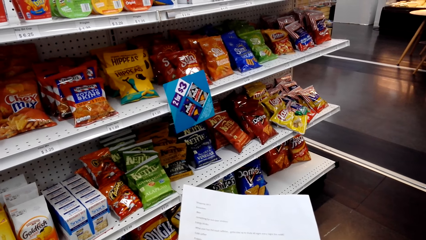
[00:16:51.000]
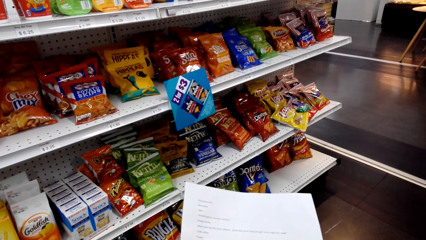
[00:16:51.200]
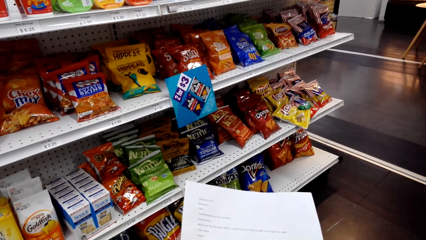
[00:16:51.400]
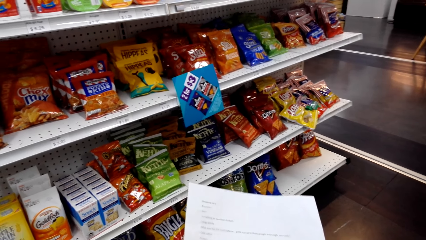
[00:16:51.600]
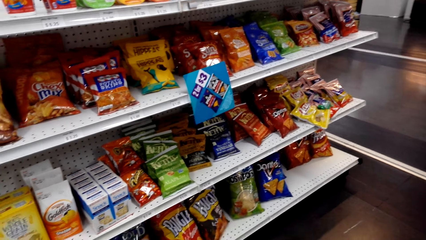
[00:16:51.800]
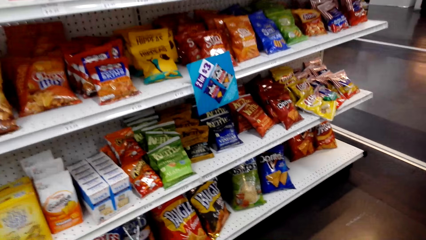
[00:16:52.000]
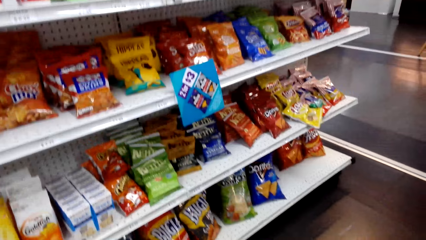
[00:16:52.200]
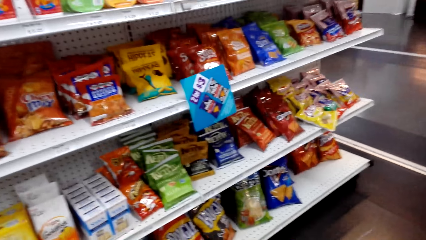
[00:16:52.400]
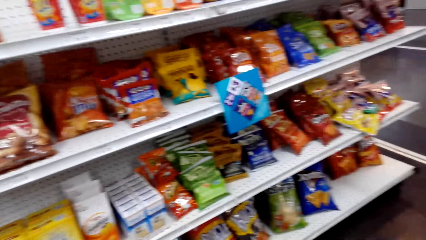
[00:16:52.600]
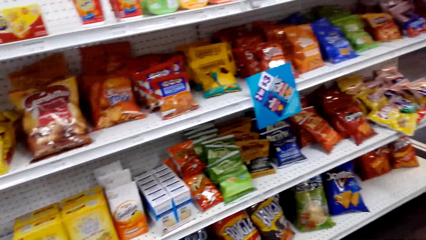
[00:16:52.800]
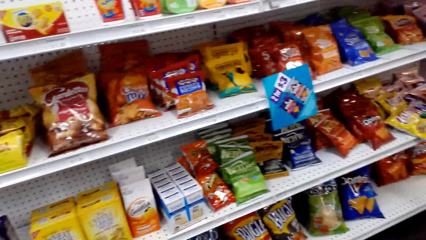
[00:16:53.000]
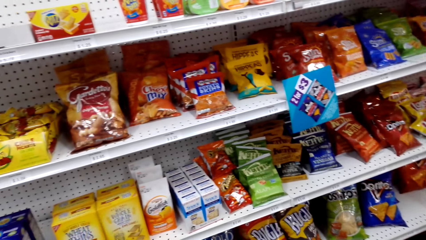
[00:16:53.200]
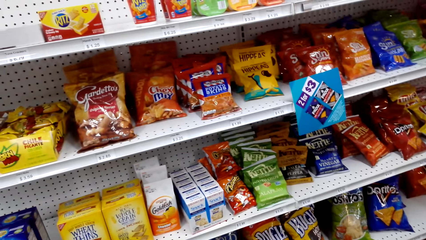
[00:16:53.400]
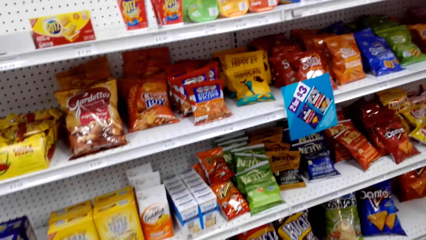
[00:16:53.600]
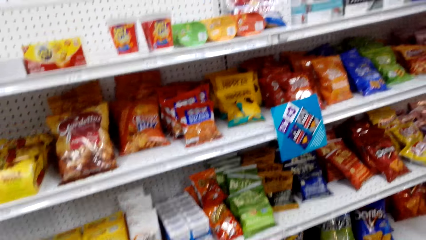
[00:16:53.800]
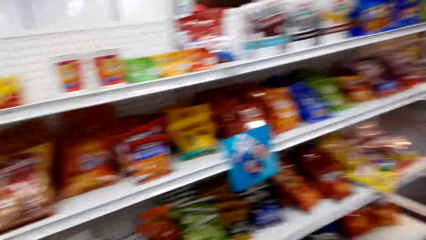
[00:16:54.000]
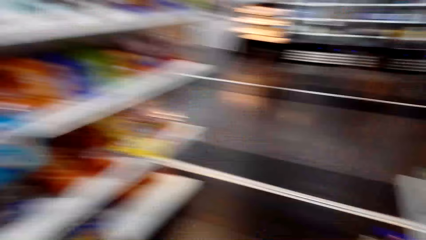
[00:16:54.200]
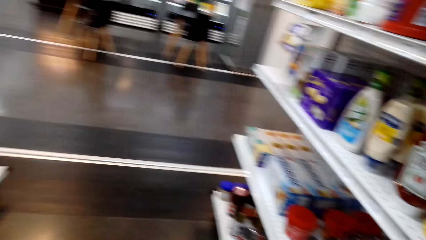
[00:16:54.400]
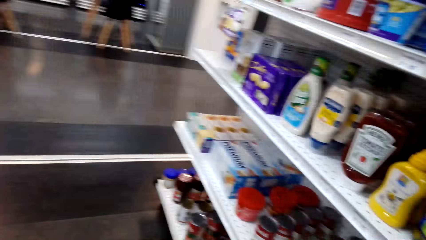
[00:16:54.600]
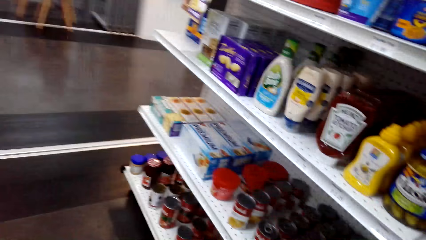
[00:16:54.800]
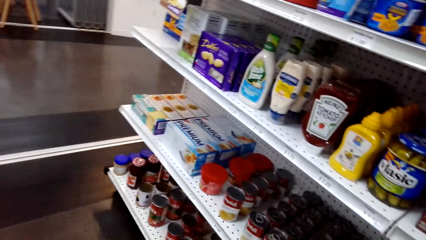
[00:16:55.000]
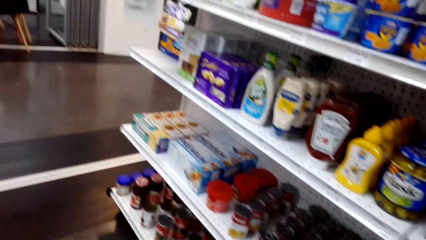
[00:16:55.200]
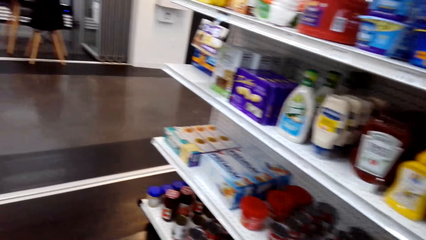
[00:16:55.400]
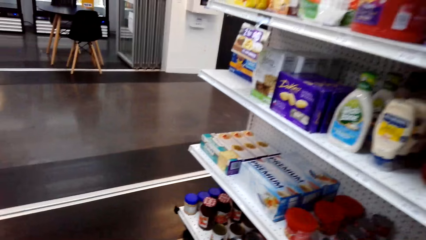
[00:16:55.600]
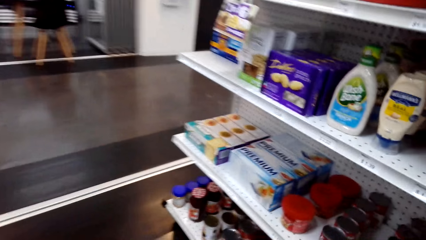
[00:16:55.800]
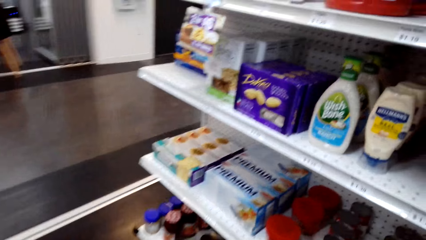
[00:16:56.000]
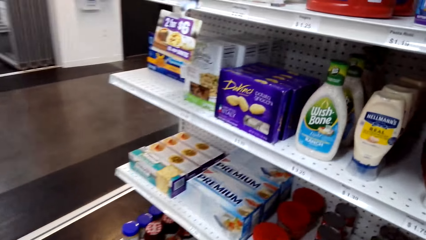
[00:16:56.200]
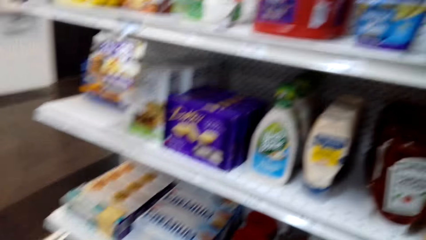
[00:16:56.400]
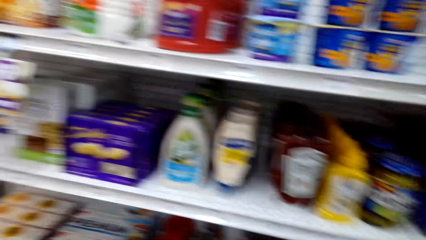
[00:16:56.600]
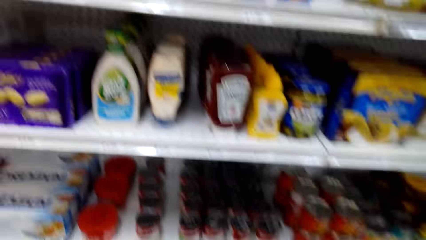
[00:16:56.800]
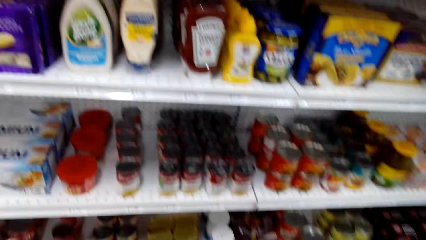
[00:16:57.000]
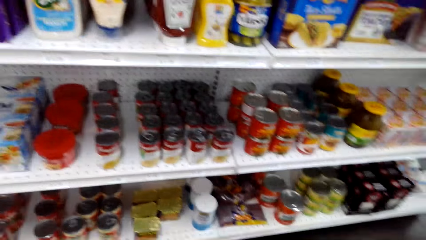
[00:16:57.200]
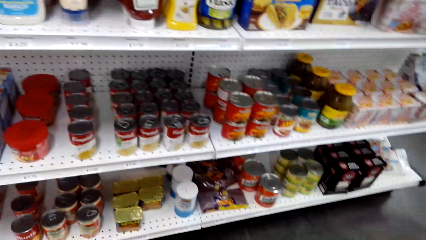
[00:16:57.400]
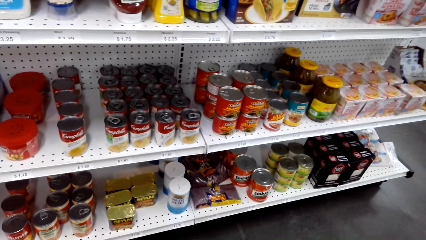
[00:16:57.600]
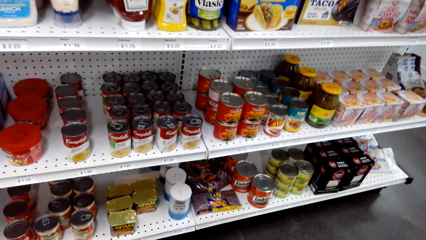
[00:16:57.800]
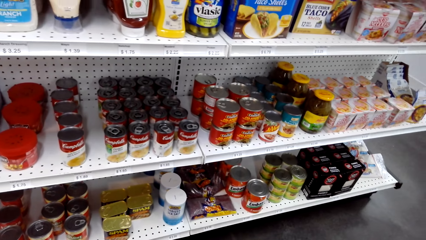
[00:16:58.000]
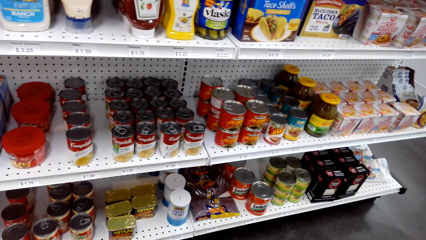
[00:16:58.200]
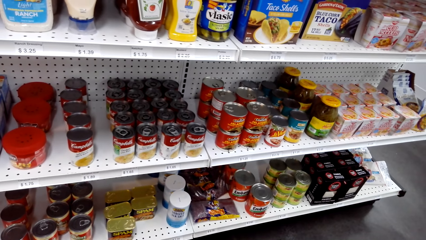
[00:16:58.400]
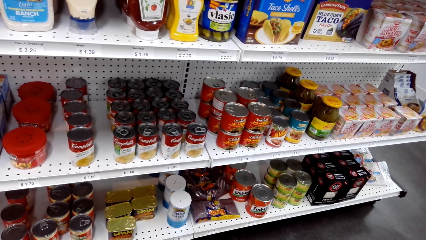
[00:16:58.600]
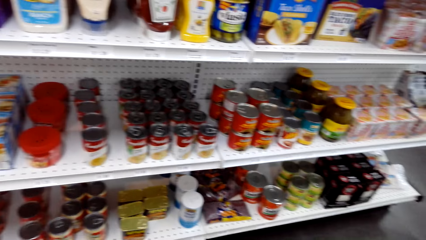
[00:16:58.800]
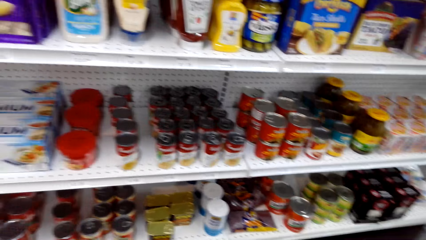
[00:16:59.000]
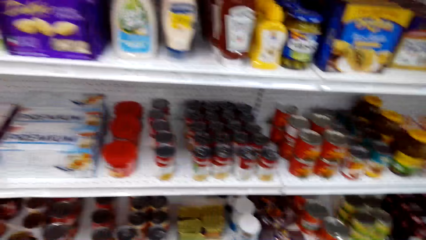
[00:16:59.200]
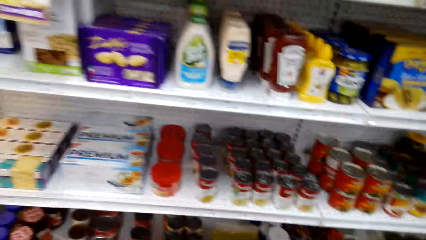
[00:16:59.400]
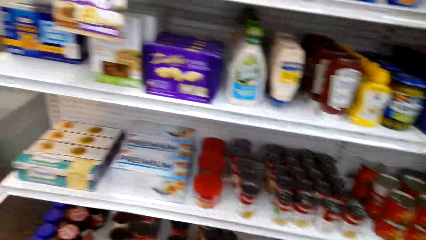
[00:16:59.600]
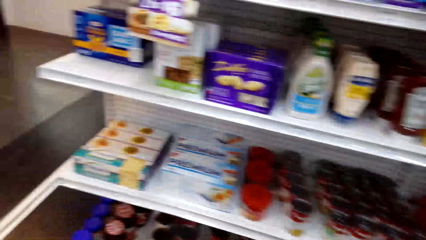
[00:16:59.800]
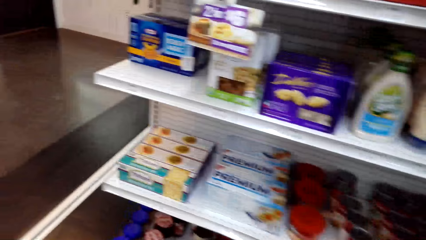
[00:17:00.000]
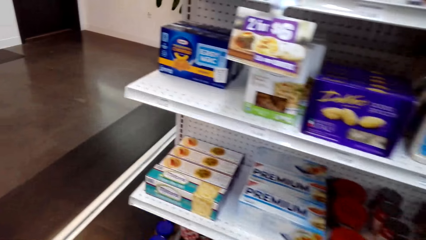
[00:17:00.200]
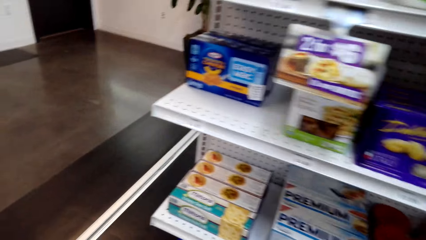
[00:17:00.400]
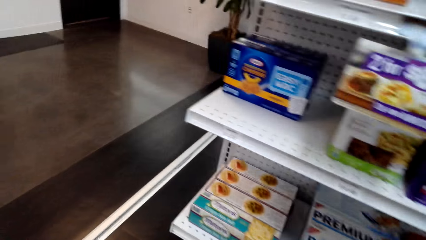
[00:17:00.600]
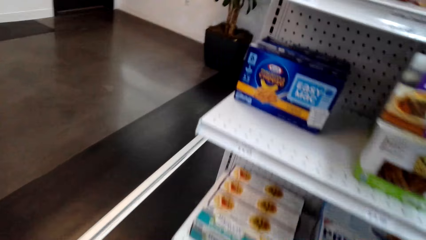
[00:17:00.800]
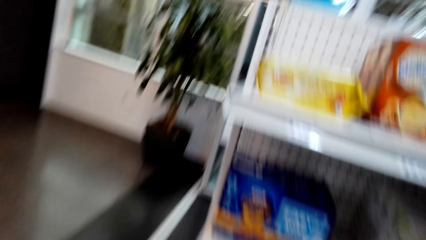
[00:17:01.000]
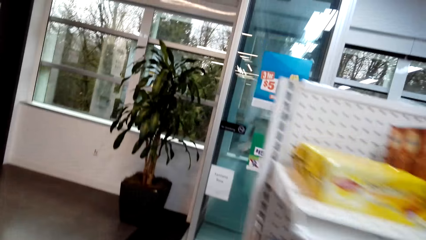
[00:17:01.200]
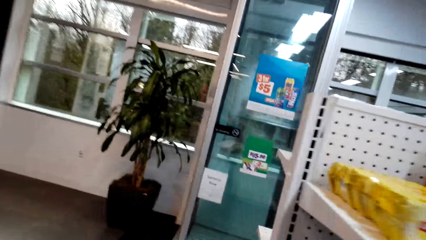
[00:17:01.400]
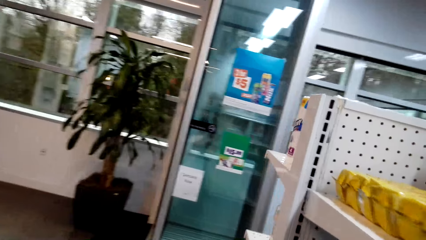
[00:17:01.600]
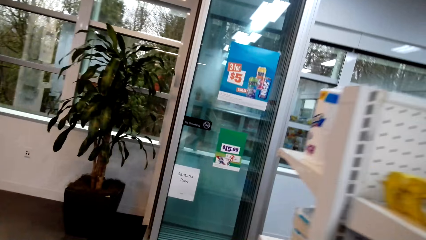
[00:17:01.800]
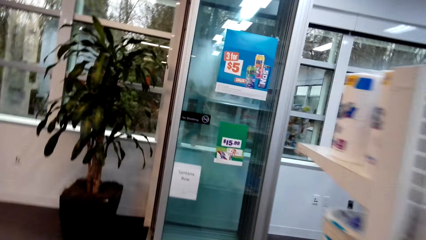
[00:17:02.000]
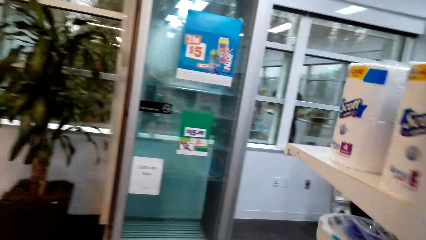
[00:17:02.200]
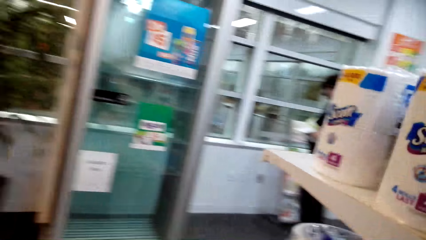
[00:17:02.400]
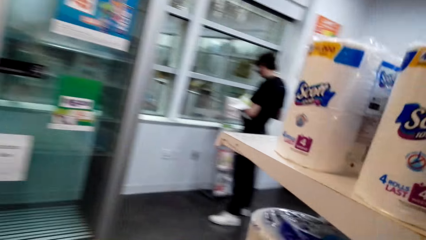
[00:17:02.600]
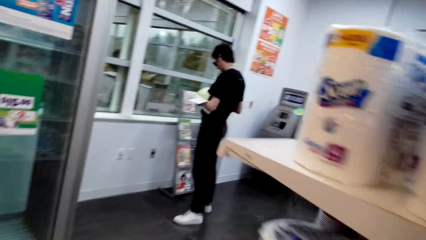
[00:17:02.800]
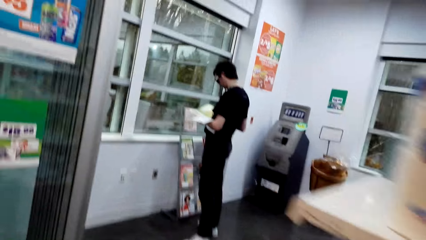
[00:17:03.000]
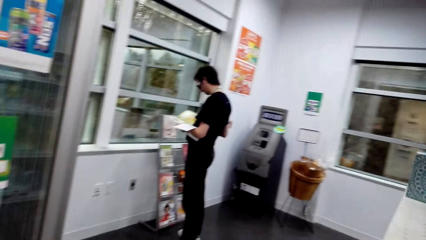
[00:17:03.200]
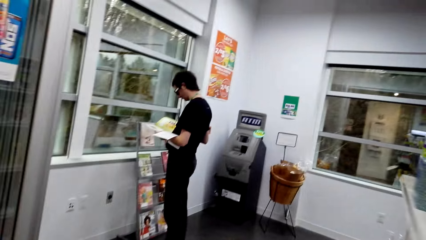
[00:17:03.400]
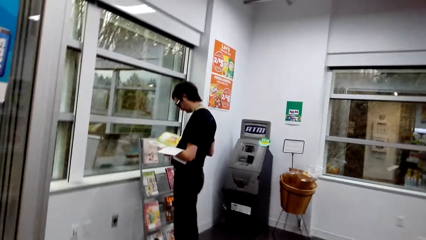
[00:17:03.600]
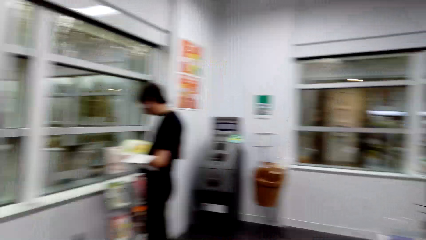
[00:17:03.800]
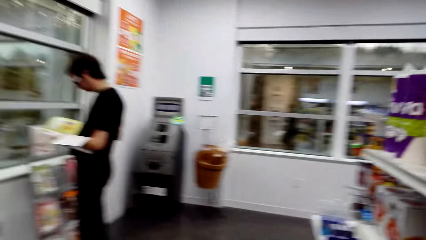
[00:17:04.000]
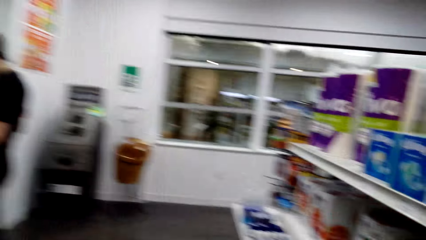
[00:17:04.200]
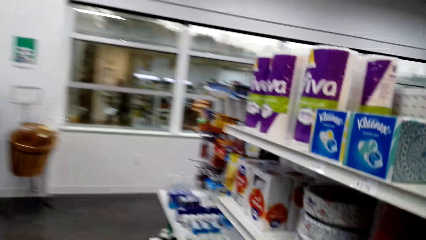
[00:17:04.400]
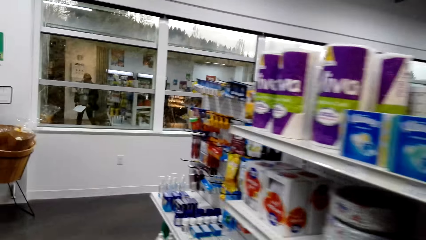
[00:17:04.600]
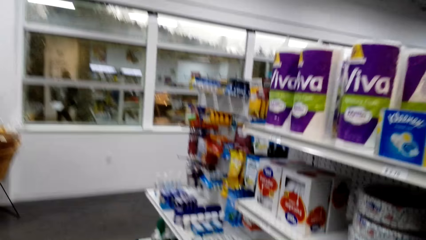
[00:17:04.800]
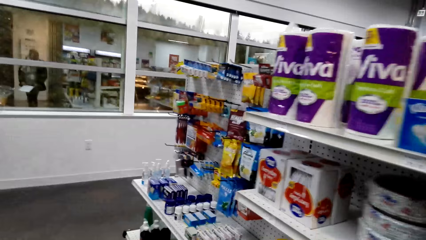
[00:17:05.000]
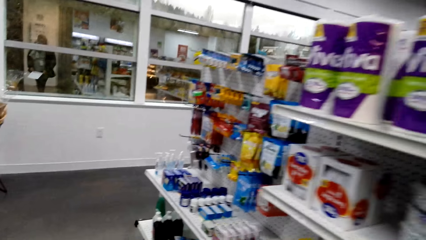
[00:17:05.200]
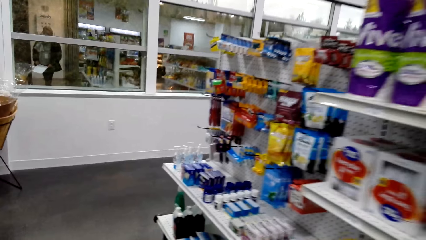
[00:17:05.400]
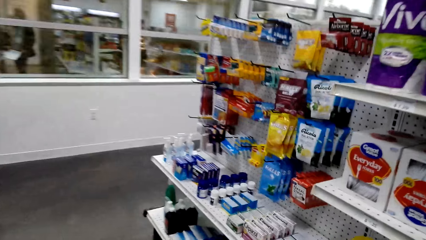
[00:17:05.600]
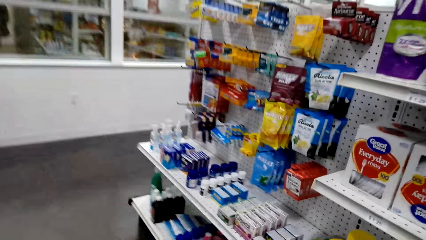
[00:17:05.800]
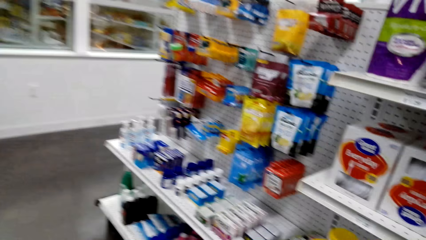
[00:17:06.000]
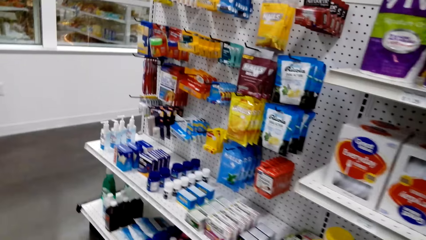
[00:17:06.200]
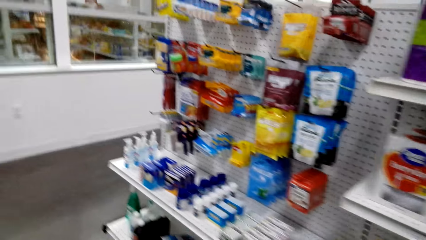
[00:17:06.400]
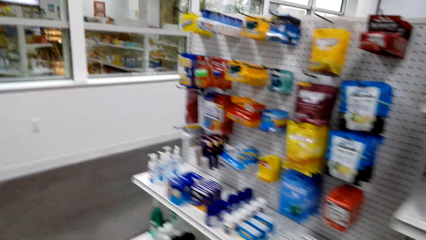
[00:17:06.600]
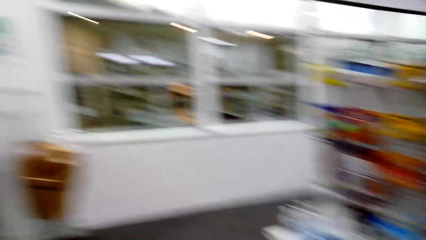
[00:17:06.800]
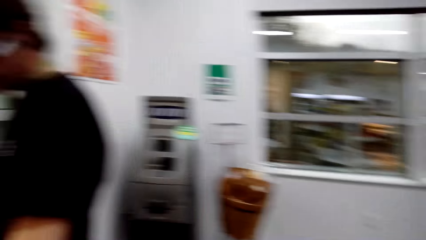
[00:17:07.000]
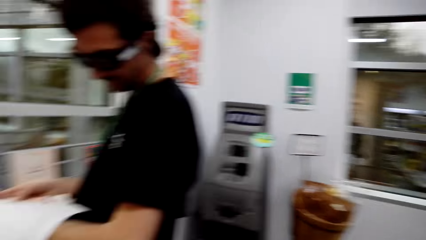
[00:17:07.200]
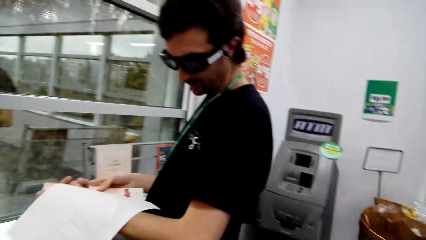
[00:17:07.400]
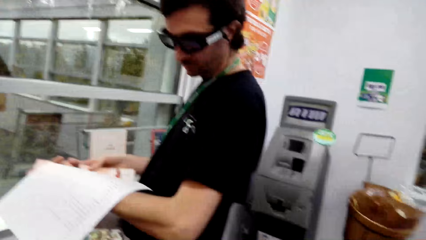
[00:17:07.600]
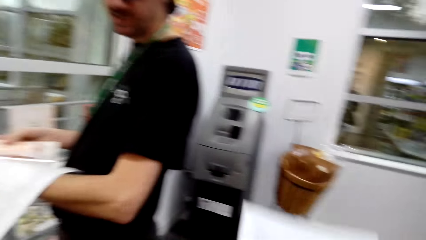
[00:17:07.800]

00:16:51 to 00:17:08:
The camera wearer adjusts a piece of paper on her hands. She looks around a supermarket. She walks around the supermarket. She looks around the supermarket. She stares at the cans on the shelf. She walks around the supermarket. She interacts with a man. She walks around the supermarket. She talks to the man.
